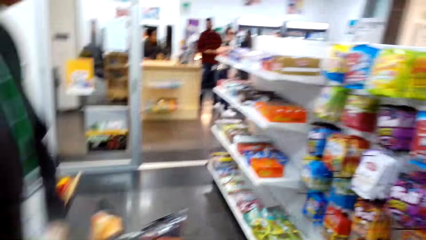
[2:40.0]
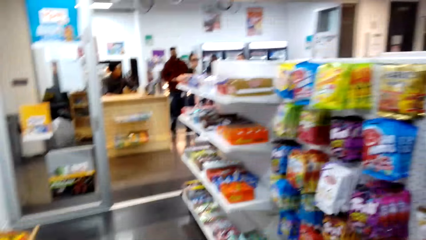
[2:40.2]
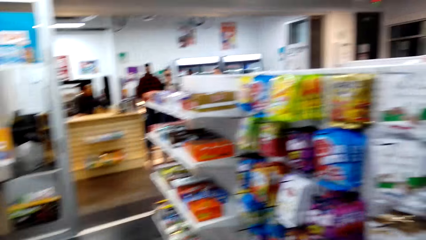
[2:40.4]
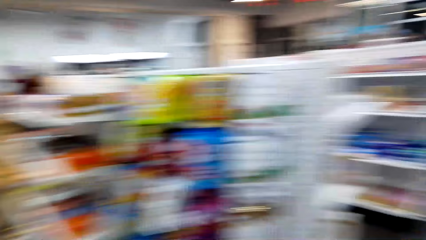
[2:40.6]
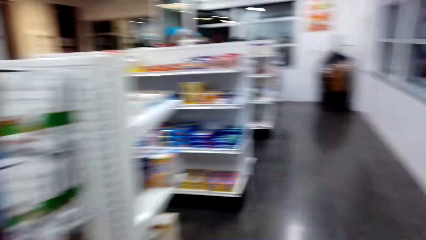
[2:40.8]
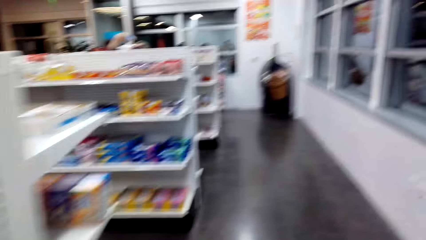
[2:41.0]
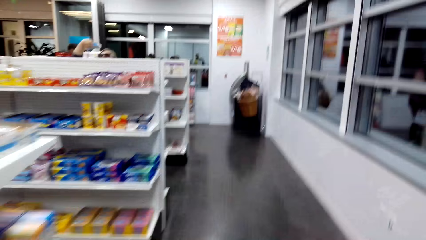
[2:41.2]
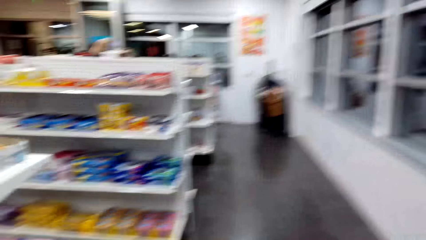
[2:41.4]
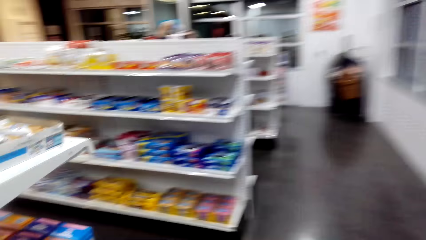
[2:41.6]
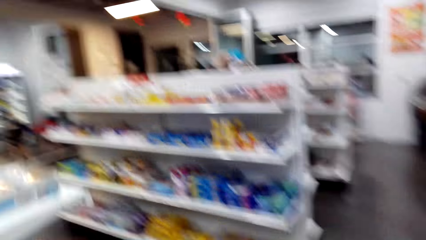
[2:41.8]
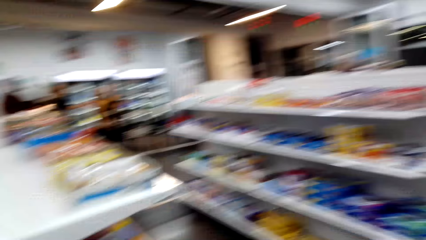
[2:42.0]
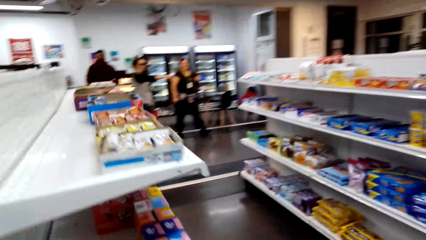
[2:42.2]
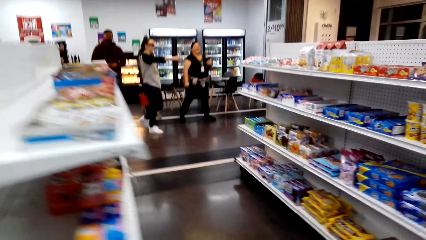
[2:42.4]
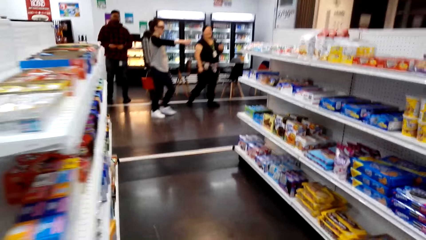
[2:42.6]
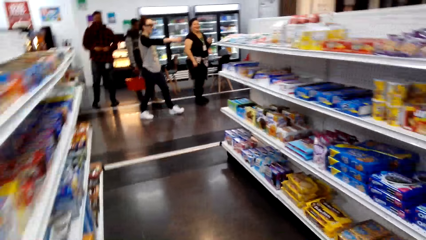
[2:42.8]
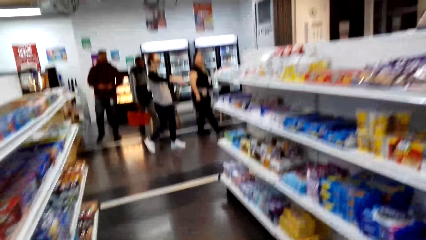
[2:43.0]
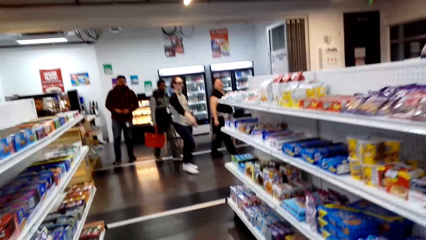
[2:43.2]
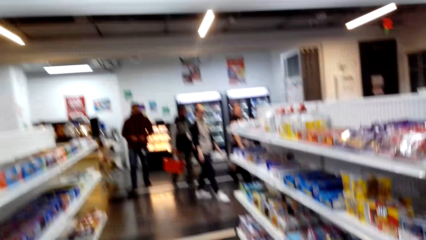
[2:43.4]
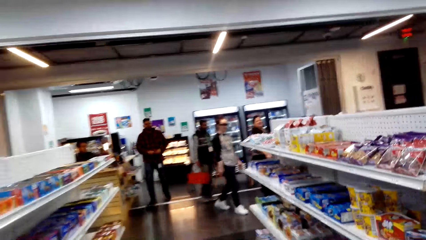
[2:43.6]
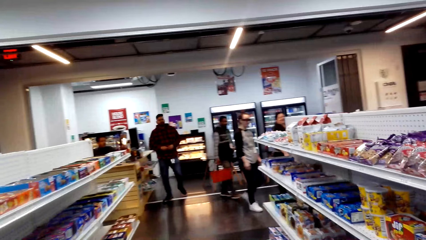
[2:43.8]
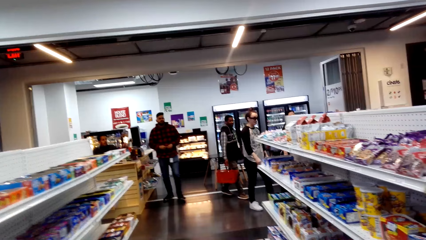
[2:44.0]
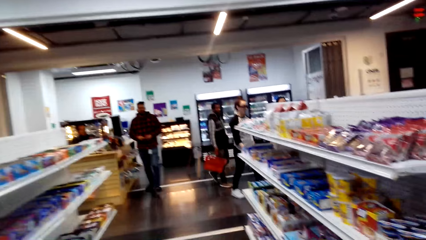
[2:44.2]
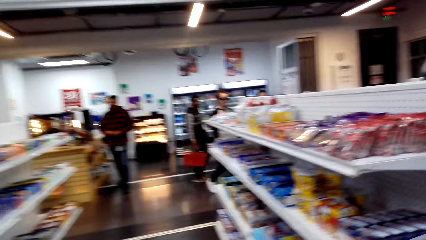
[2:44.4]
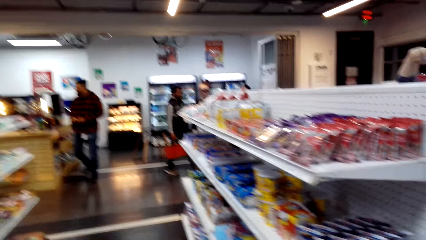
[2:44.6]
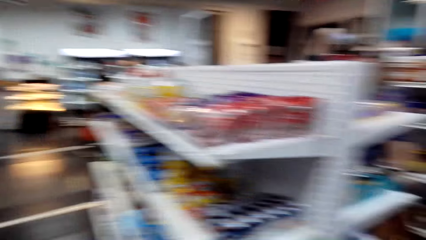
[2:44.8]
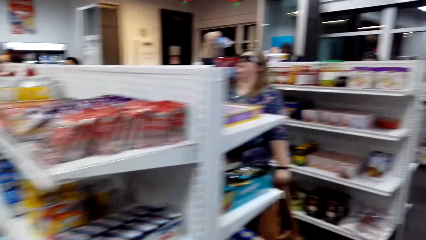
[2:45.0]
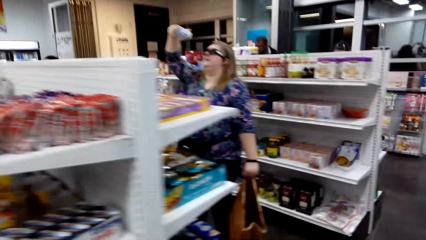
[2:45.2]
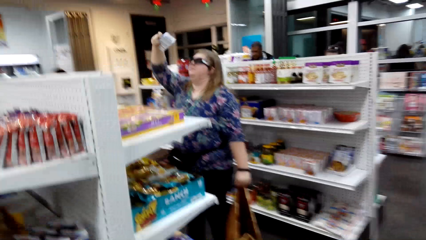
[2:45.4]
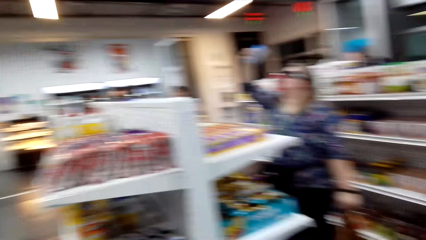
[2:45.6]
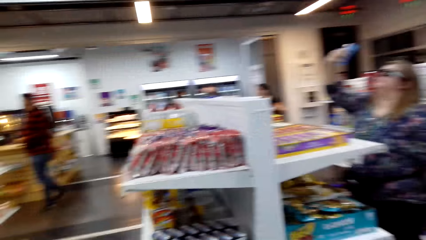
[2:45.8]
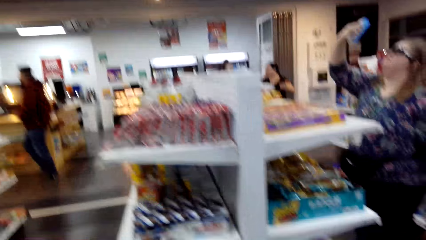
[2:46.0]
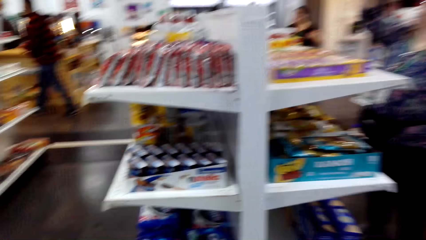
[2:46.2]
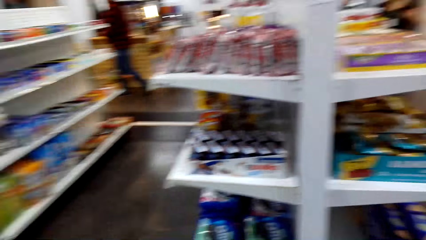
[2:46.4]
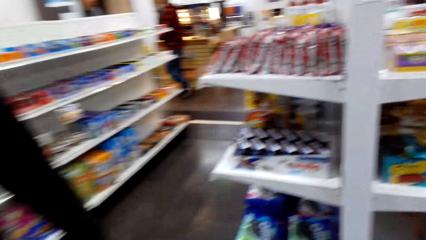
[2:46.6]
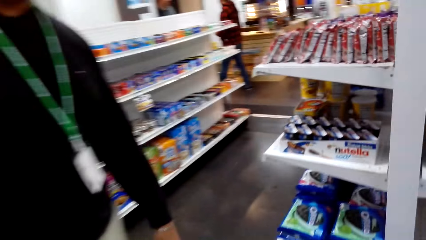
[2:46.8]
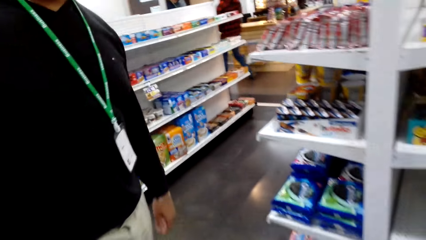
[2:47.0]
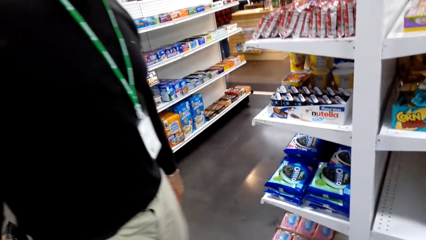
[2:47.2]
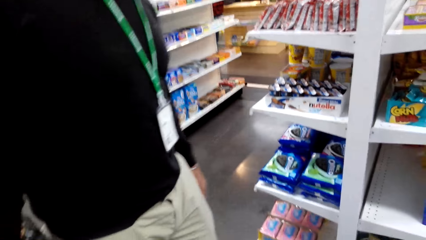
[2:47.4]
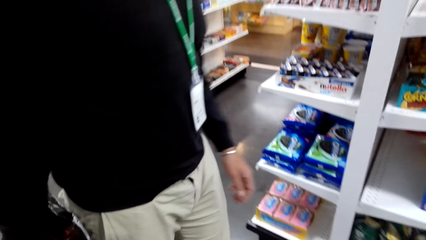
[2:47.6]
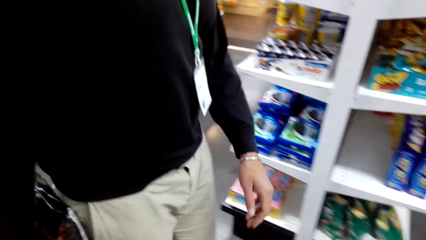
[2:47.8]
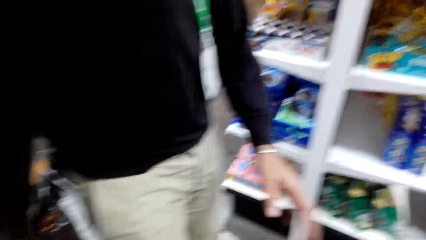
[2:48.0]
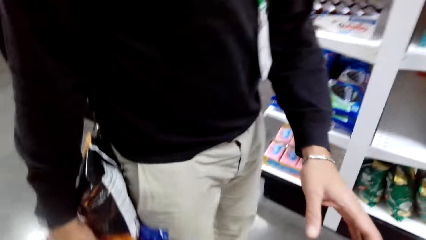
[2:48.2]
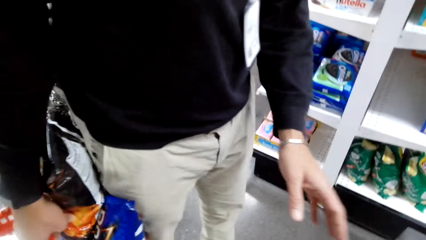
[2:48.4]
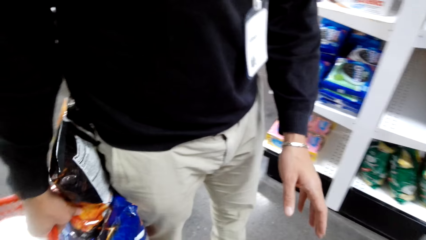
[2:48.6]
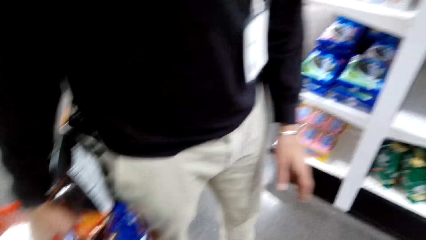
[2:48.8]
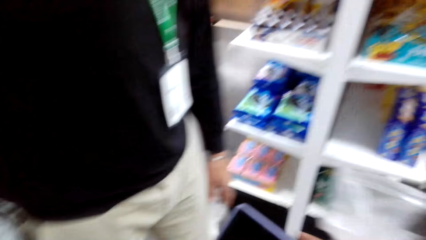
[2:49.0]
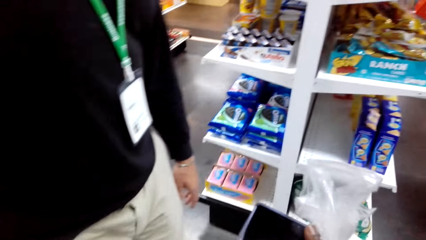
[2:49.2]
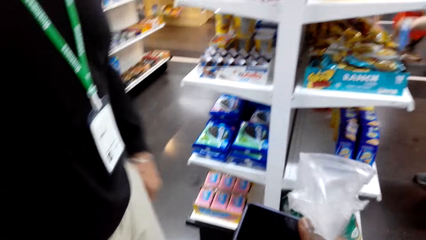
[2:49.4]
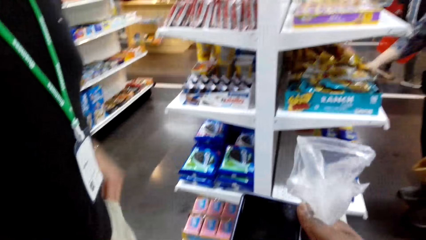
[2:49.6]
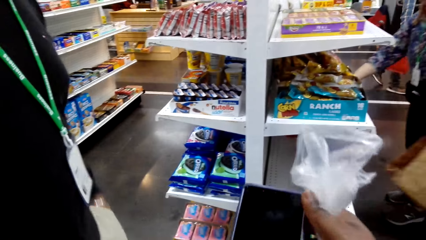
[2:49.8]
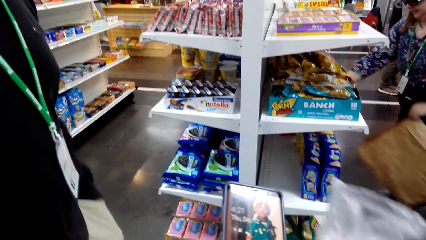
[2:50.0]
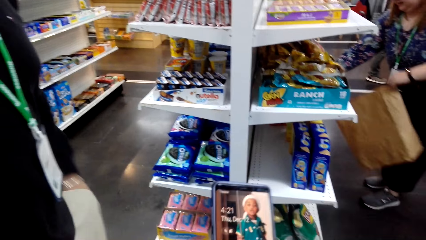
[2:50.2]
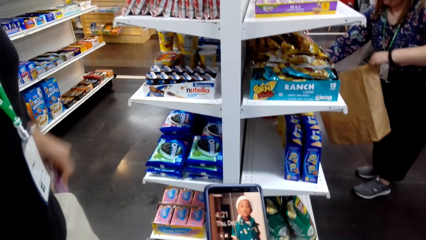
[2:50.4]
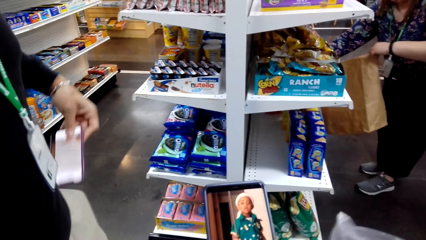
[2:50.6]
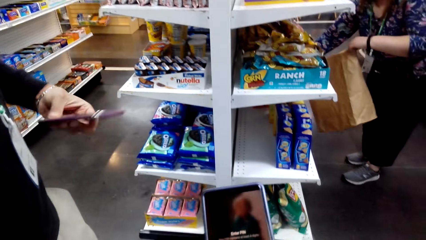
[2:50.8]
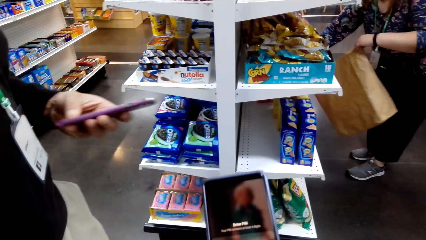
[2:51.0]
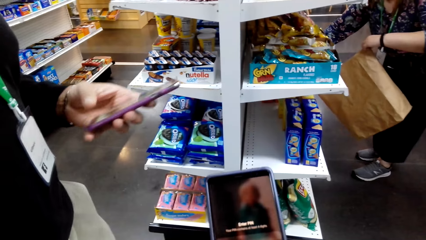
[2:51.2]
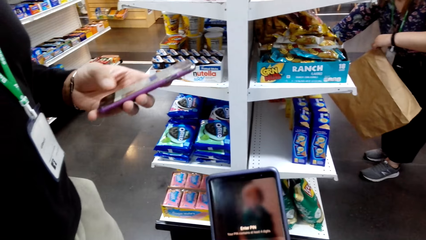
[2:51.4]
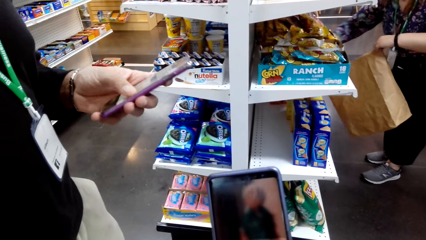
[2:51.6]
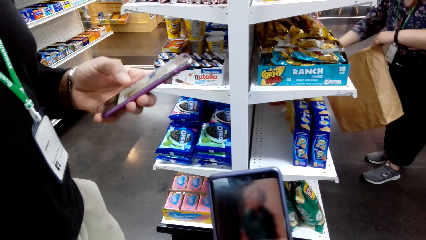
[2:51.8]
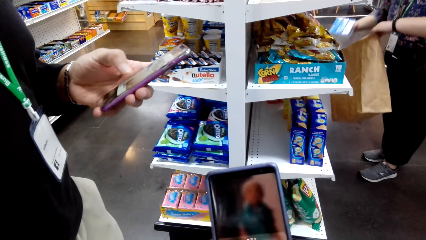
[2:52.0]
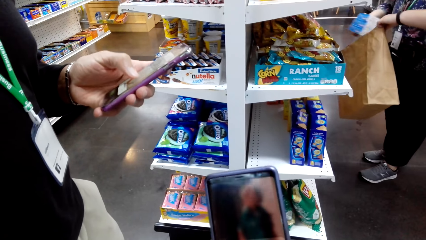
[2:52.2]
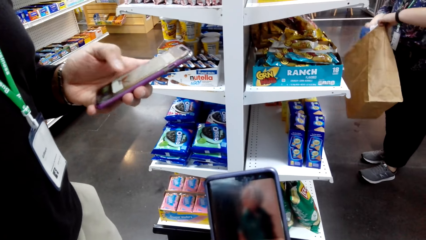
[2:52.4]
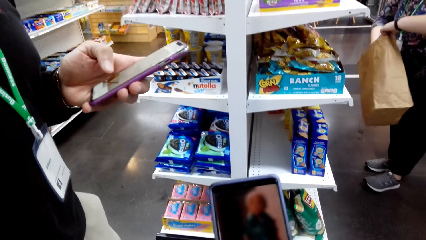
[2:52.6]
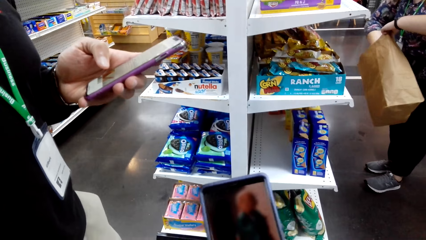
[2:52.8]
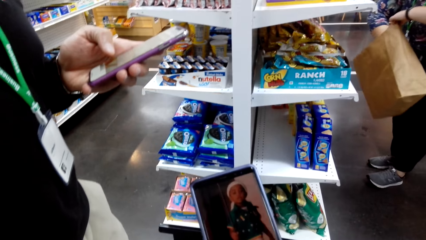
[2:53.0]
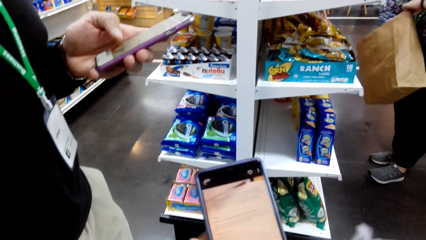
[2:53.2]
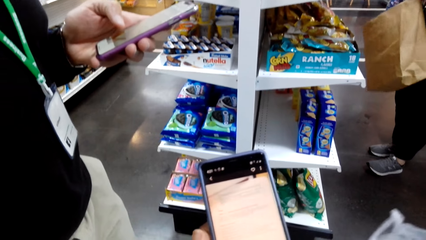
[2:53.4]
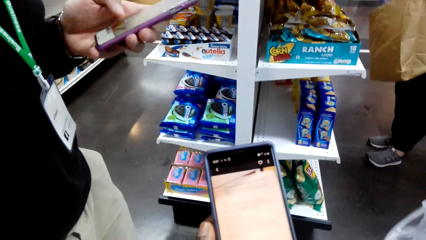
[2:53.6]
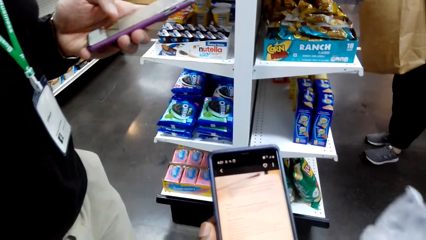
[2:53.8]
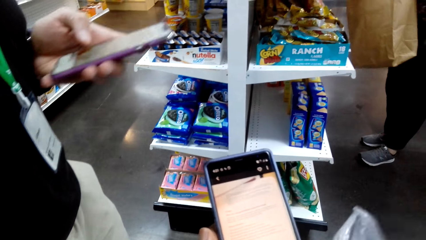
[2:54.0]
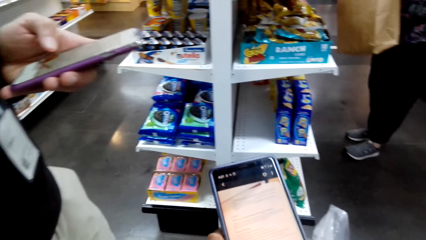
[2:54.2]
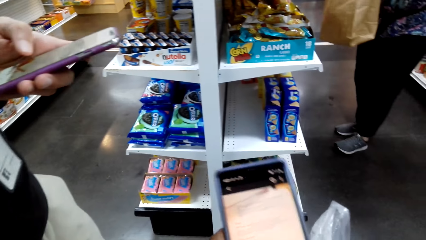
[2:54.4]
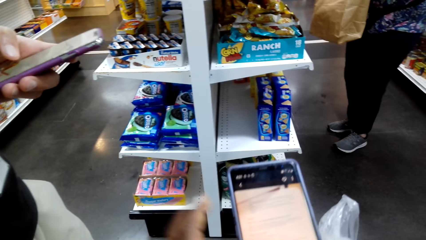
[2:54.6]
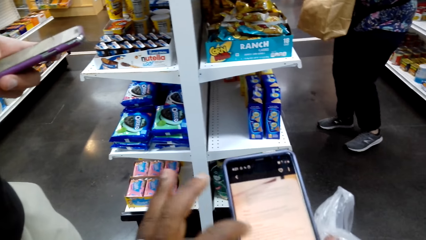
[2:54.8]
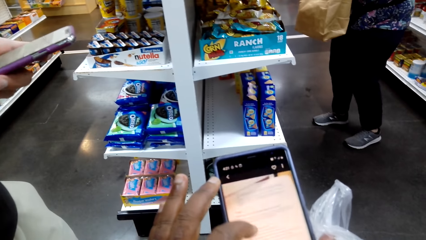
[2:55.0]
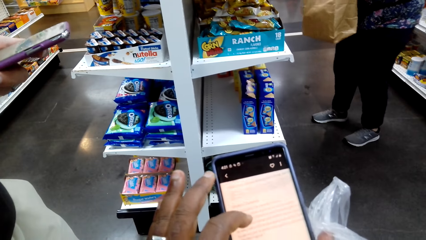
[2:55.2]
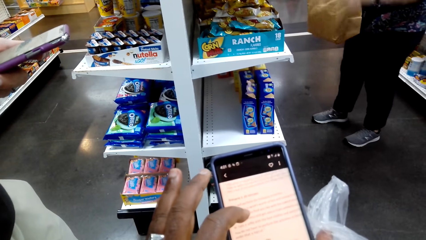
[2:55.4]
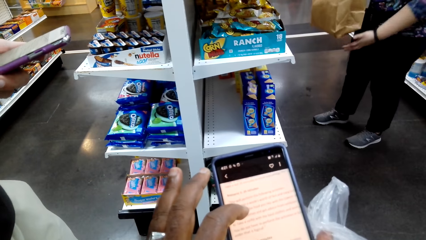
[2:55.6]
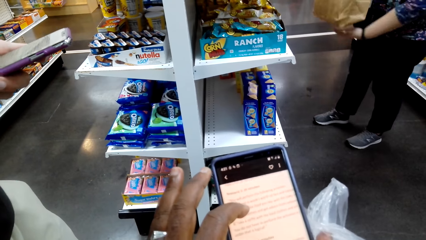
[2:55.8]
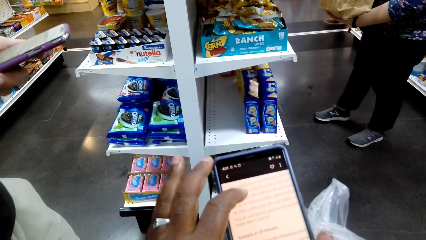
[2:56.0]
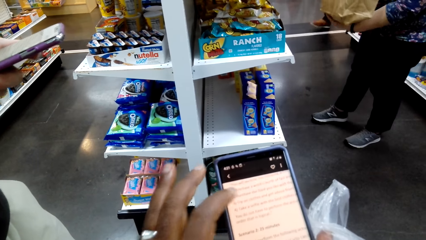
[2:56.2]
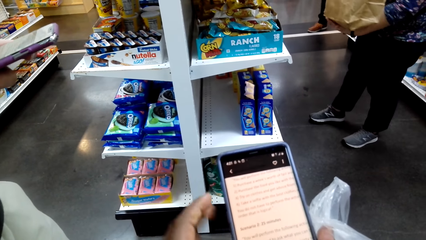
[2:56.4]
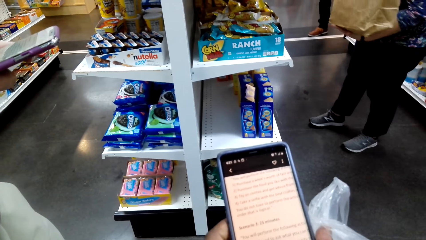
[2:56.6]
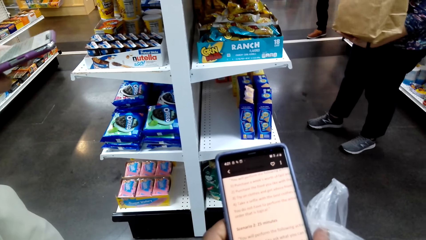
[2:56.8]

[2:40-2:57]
The camera wearer looks around and walks to another aisle. He converses with a man. The man holds a shopping basket. The camera wearer dialogues with the man. The man takes out a cellphone. The camera wearer dialogues with the man, holds the nylon paper, and holds a phone in his hands. He scrolls the phone and dialogues with the man. The man scrolls the cellphone. The camera wearer dialogues with the man, scrolls the phone, and holds the nylon paper. The man scrolls the cellphone.
